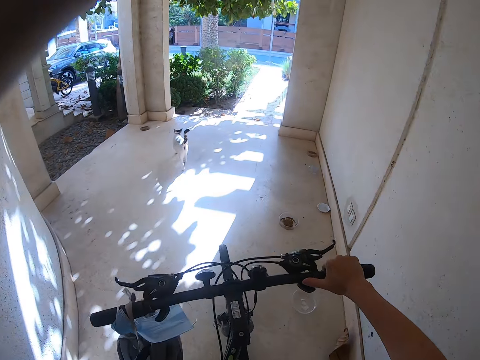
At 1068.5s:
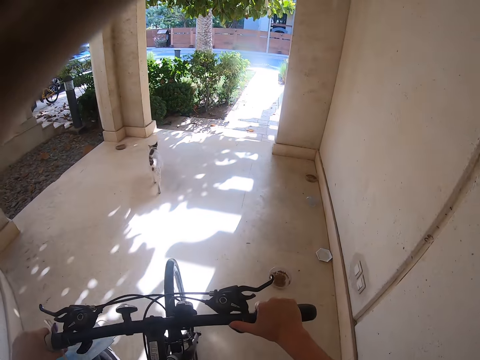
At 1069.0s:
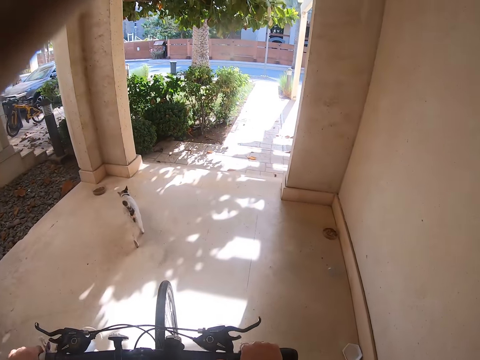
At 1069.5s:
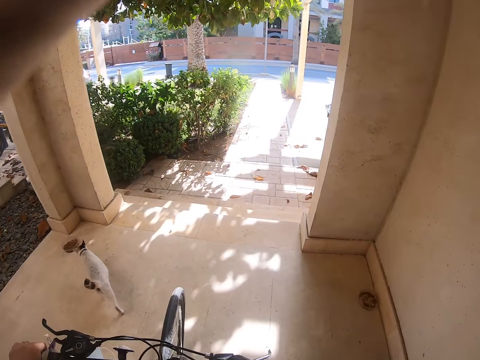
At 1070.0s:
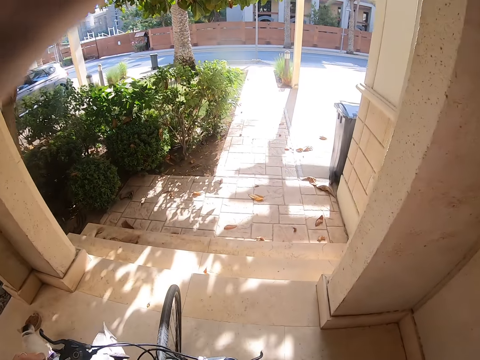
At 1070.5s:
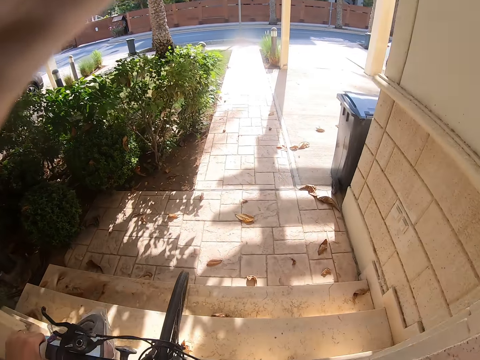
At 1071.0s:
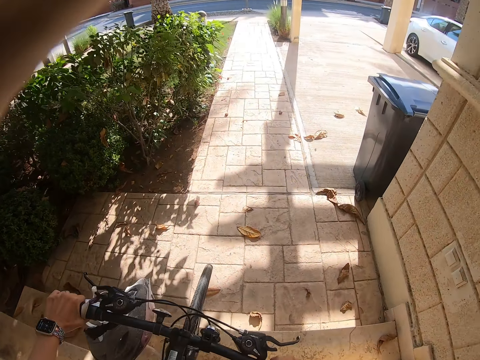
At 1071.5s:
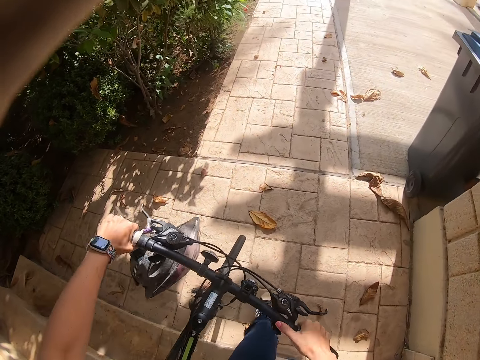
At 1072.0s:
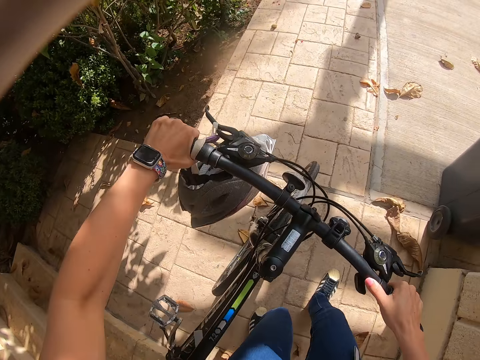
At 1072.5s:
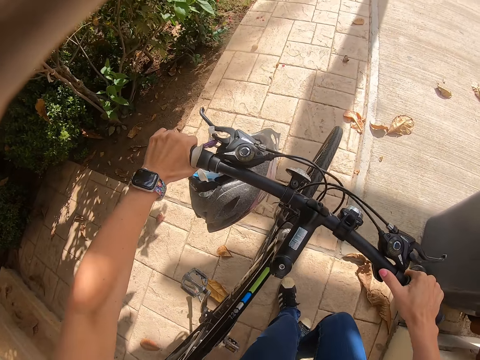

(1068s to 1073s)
The camera wearer pushes the bicycle down the stairs. They walk down the pavement stairs.

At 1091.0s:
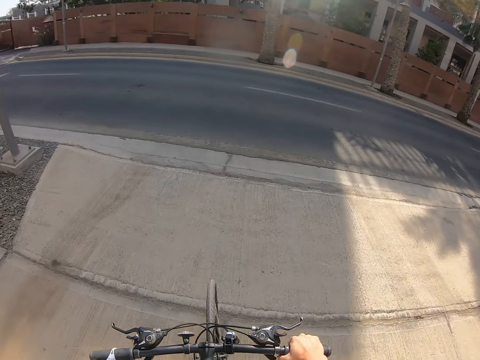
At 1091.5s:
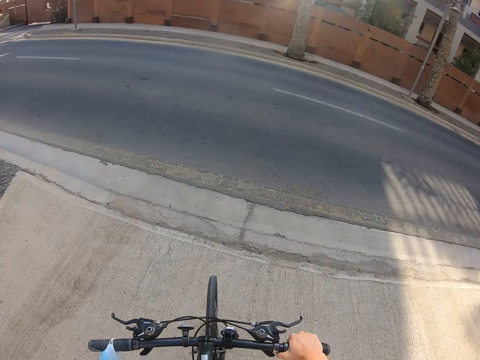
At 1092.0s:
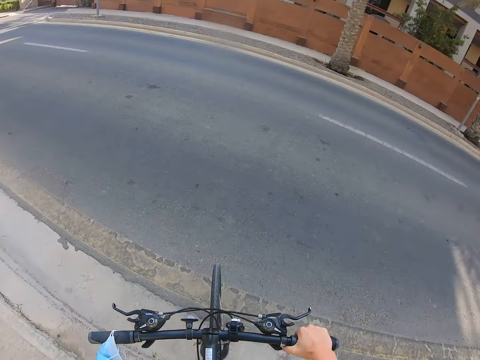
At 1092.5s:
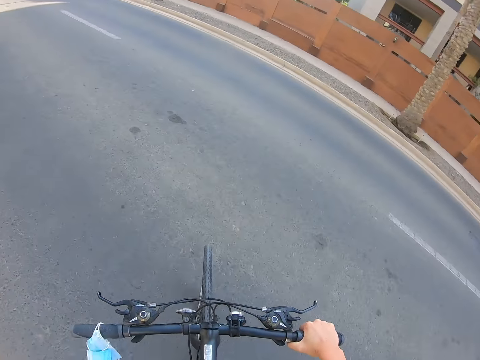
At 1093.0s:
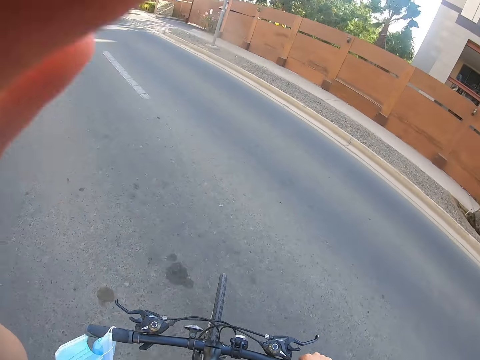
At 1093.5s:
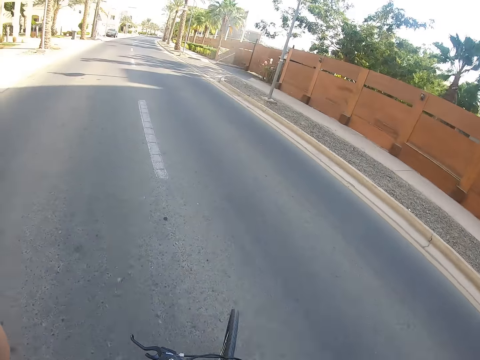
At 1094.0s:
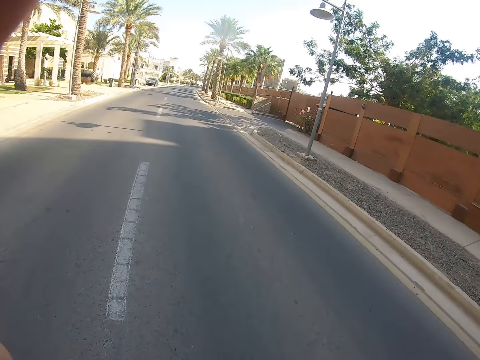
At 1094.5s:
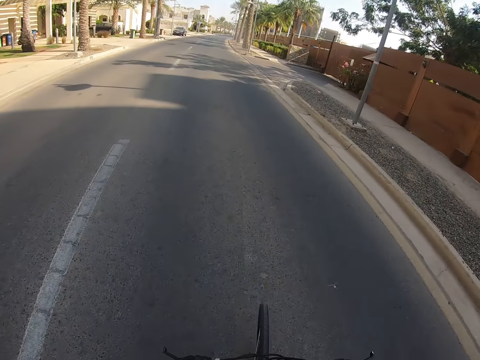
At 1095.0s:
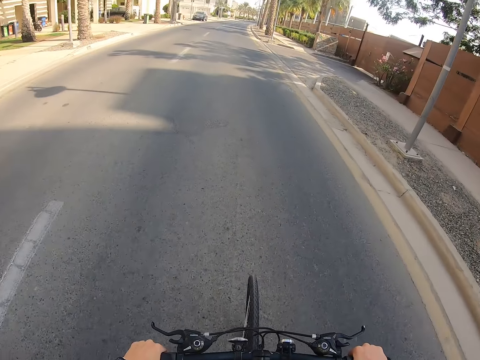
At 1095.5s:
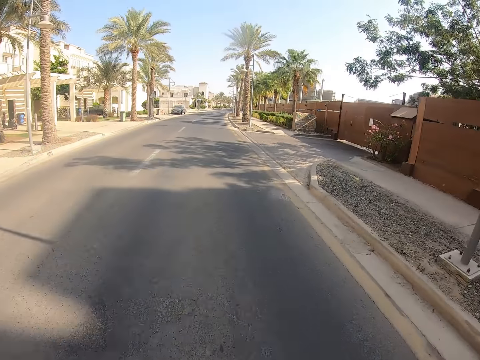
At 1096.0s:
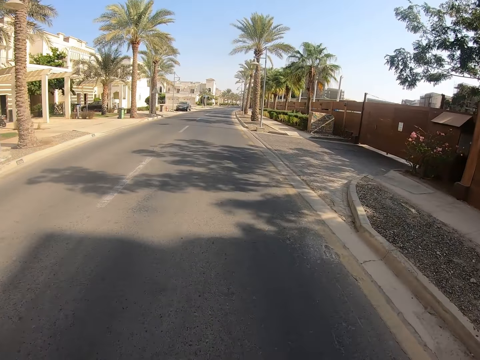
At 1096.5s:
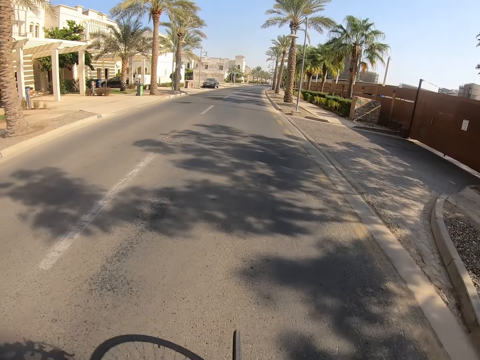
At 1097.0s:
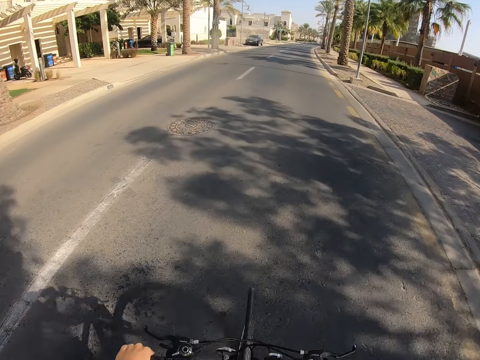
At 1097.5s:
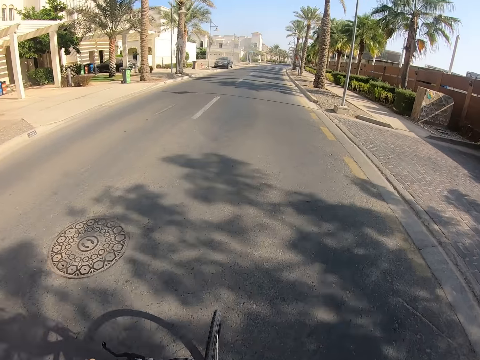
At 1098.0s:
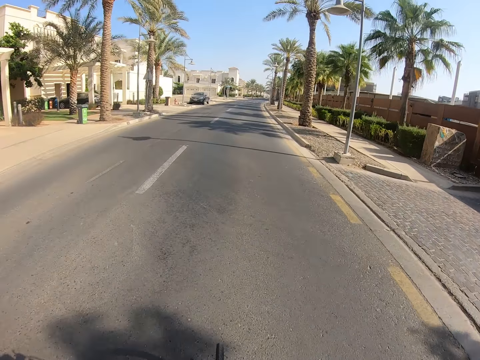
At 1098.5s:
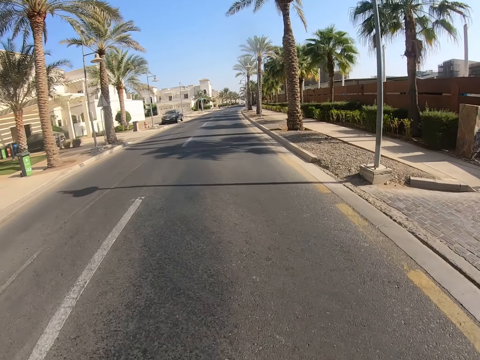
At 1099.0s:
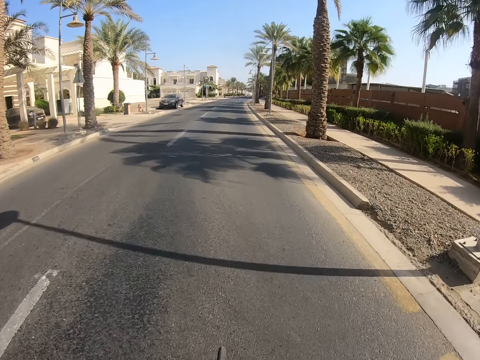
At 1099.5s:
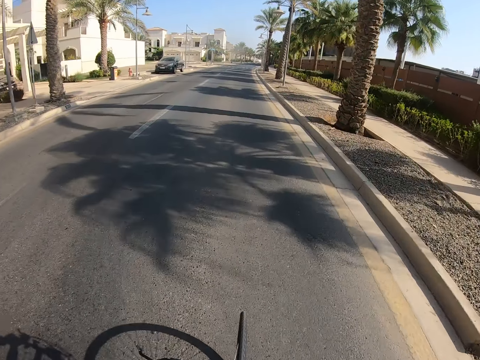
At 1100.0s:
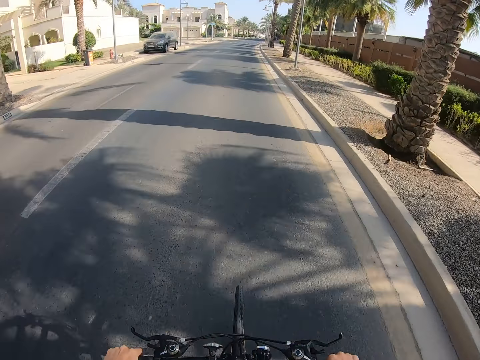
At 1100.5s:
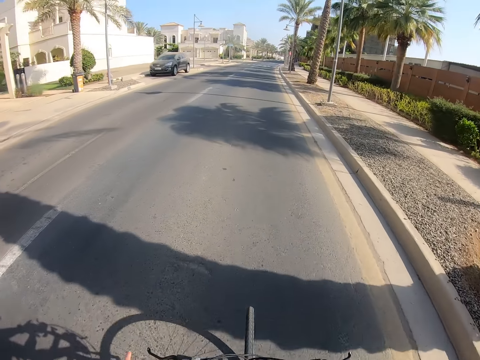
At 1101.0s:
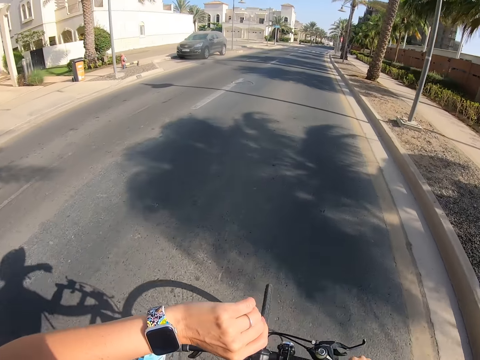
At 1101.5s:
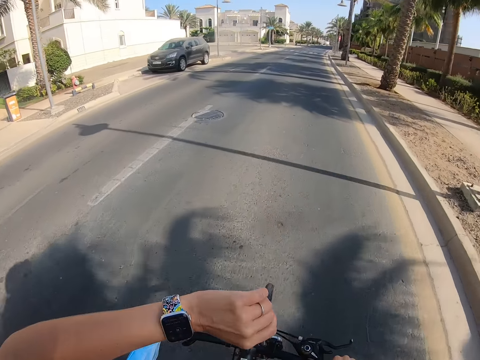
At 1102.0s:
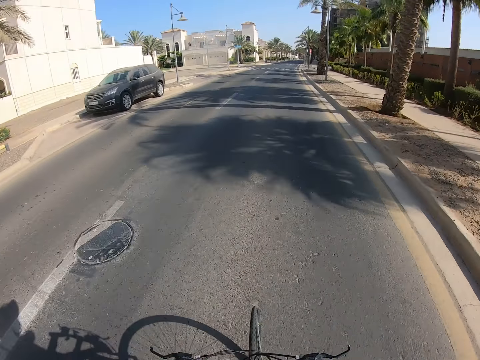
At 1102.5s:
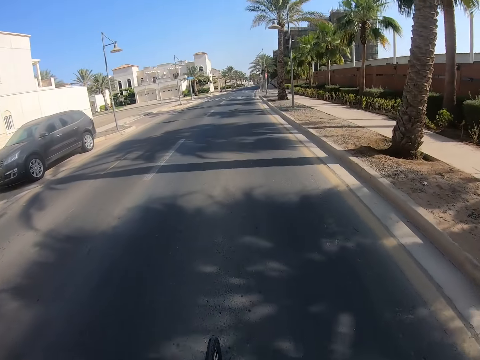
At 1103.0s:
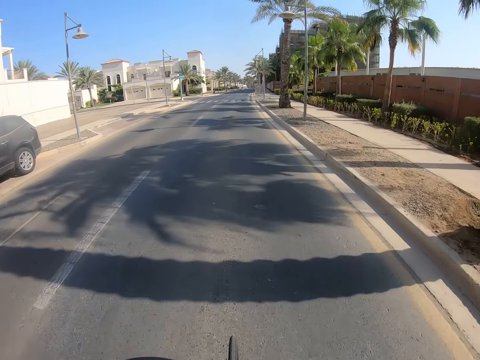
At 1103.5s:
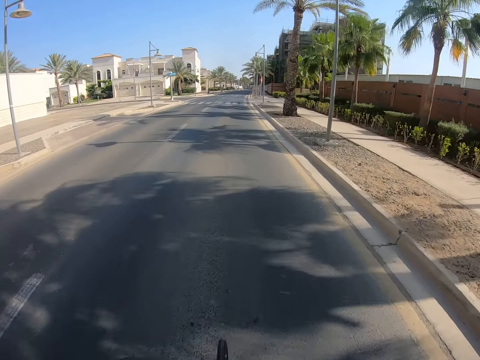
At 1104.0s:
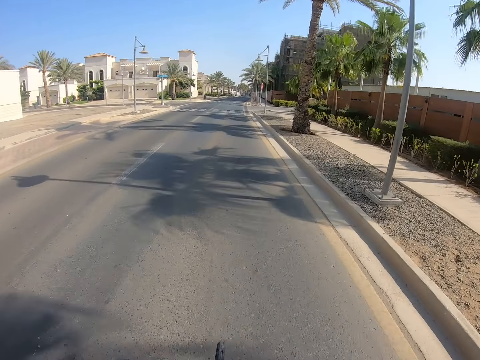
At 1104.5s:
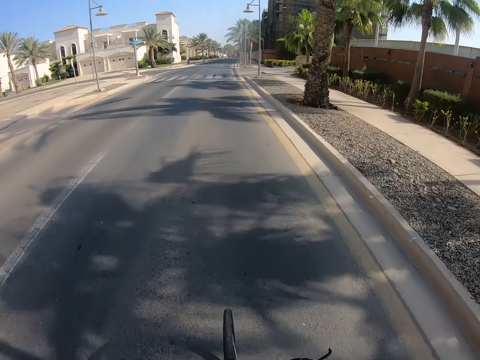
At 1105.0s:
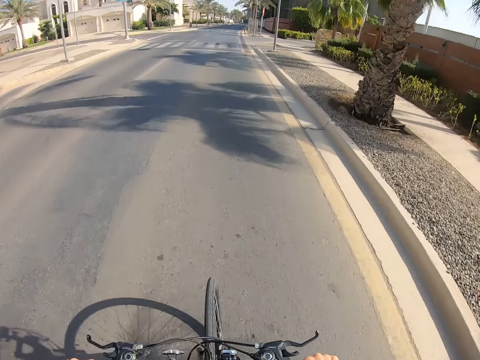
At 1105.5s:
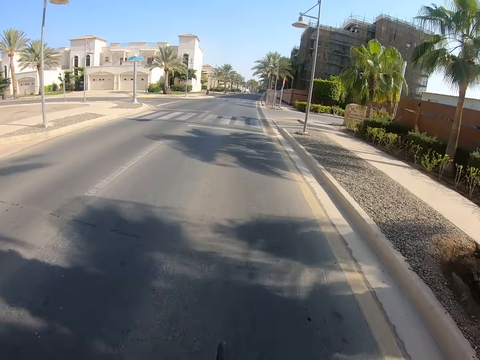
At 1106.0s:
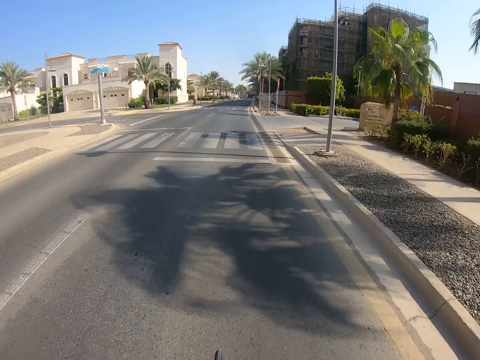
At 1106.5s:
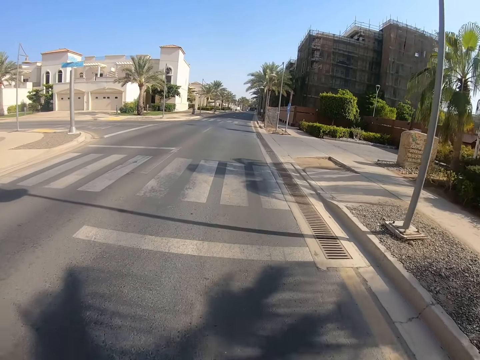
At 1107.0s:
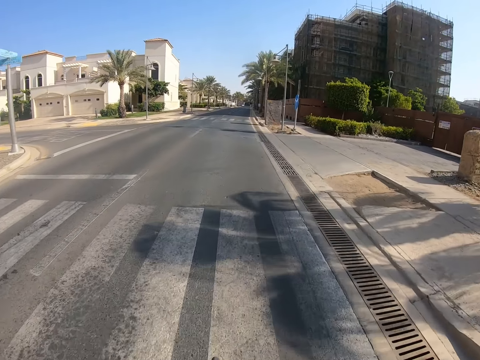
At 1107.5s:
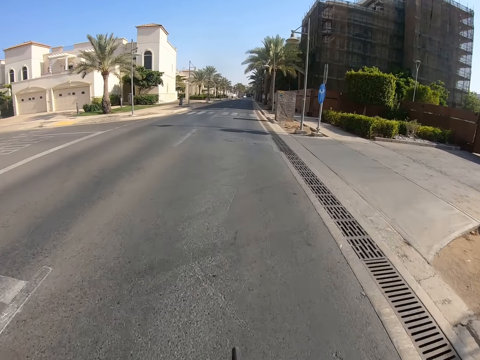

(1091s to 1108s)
The camera wearer rides the bicycle on the road. They check the watch. They ride the bicycle on the road.

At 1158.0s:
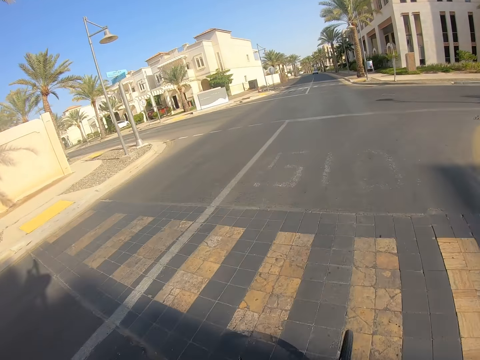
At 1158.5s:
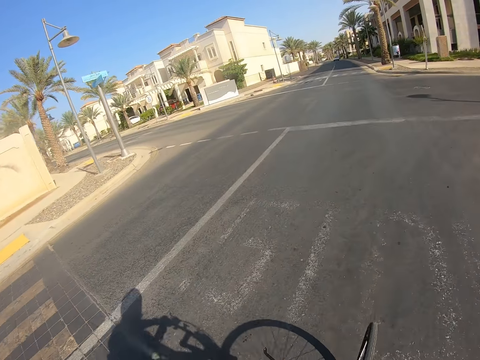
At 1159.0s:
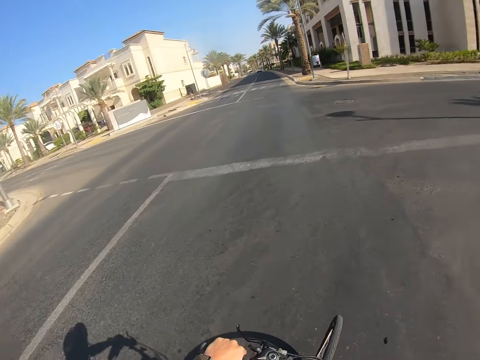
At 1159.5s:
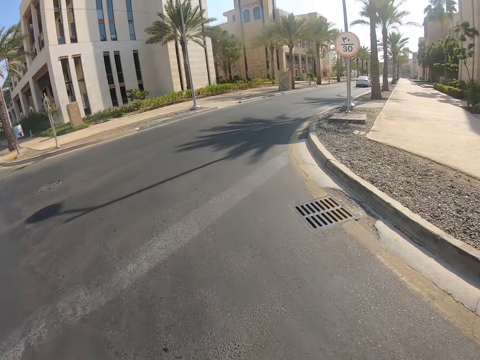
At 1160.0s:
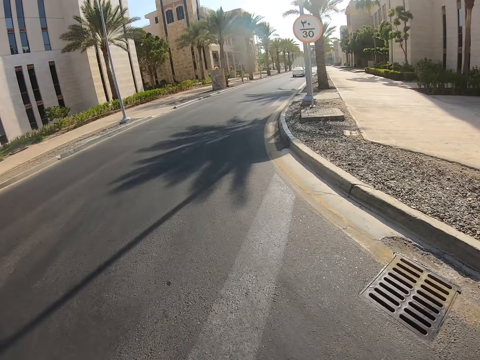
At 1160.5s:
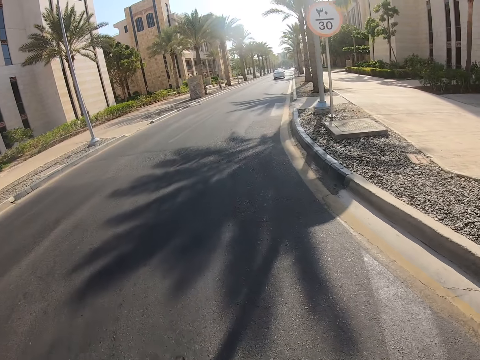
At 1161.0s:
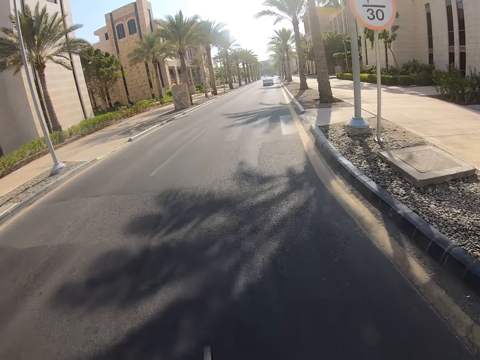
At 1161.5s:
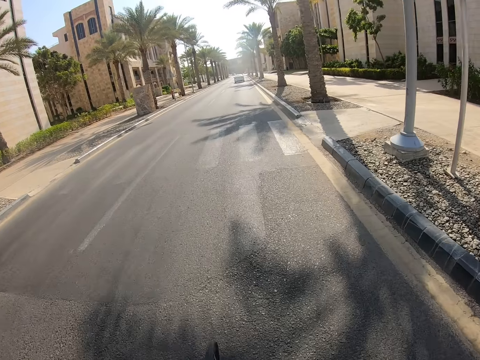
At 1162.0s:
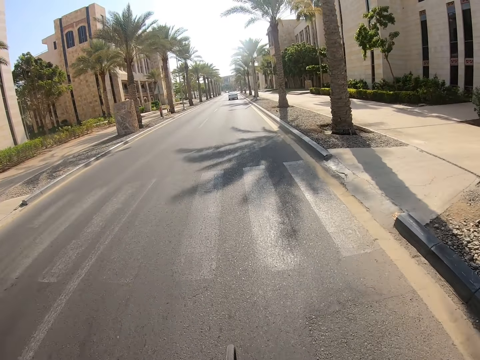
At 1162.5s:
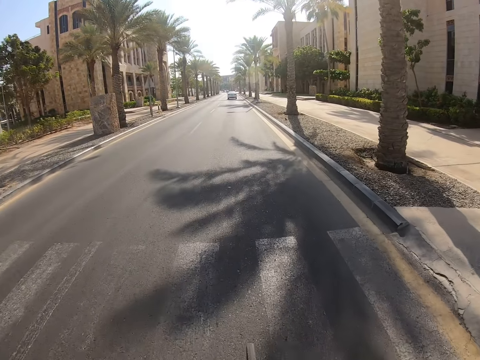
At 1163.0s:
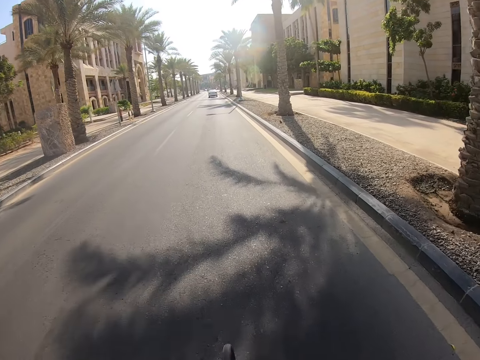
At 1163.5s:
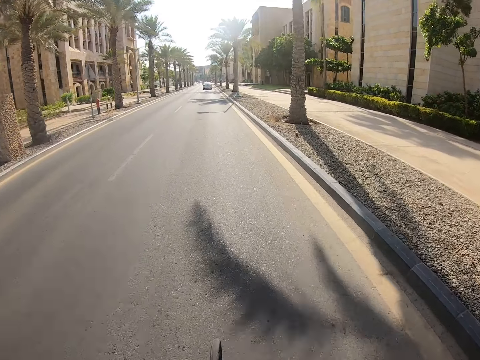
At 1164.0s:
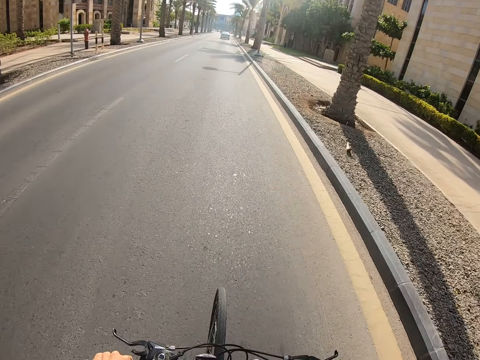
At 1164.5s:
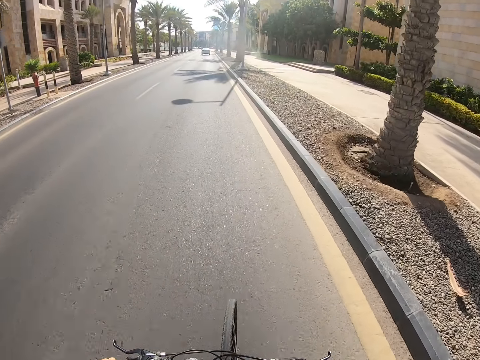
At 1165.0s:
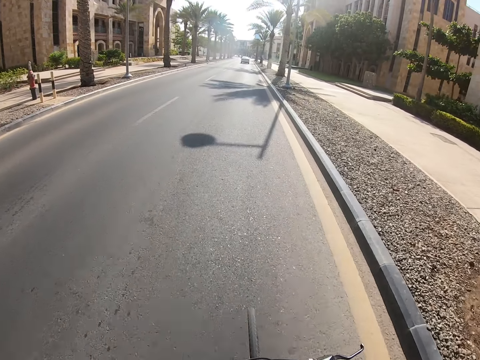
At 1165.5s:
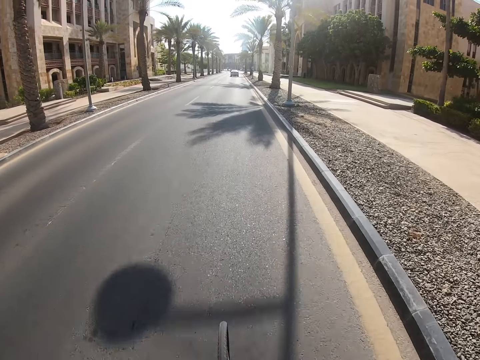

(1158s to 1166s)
The camera wearer turns to the right. They are cycling.
